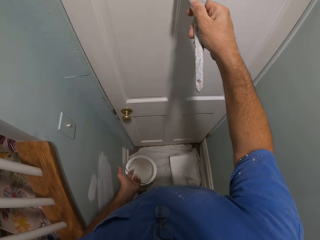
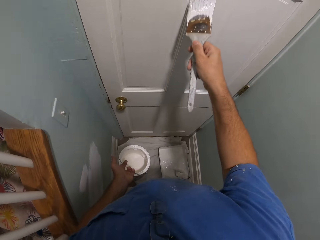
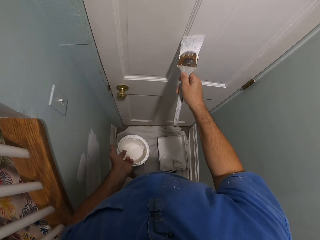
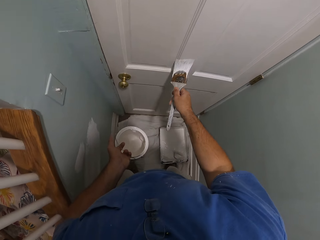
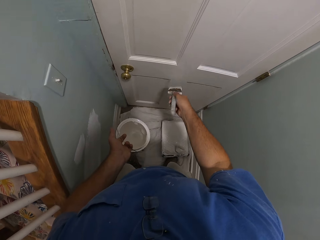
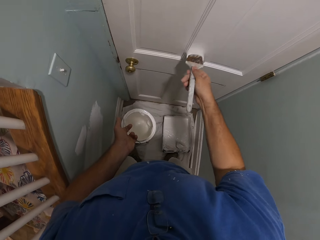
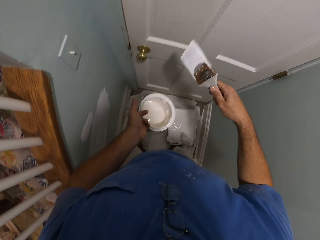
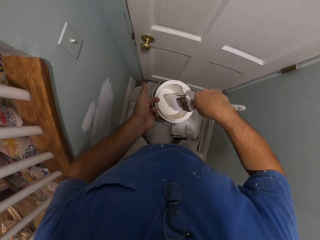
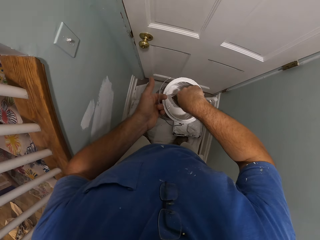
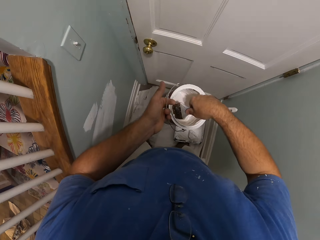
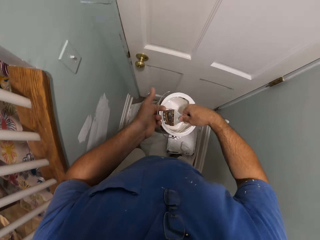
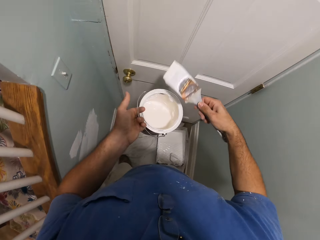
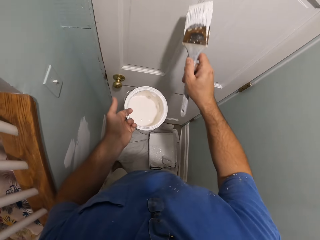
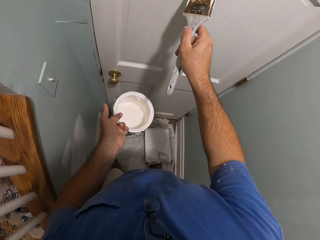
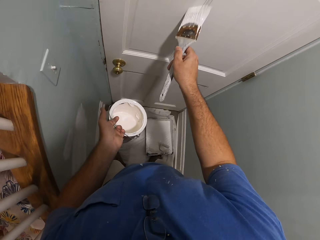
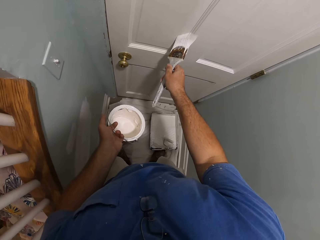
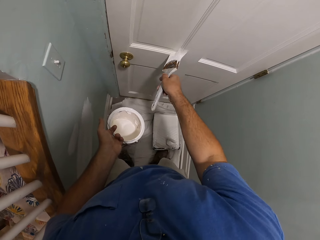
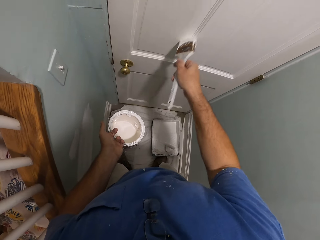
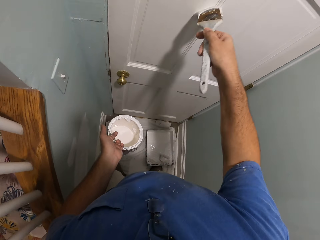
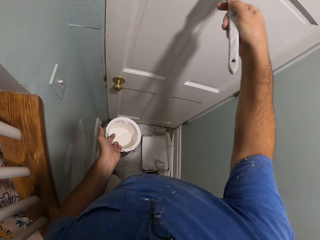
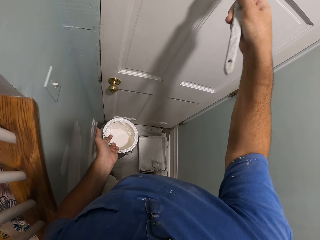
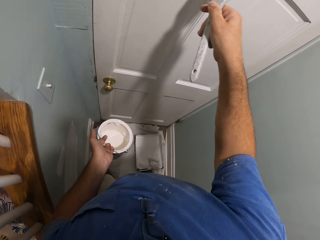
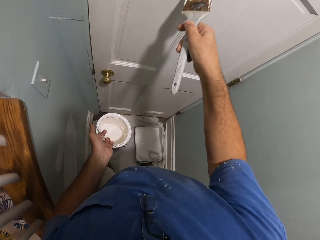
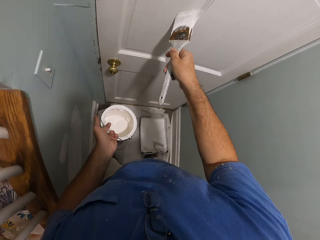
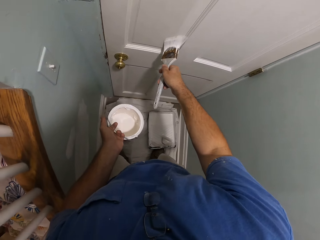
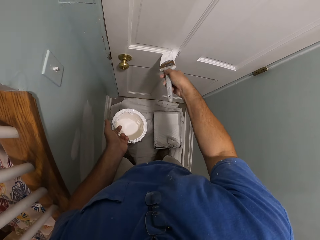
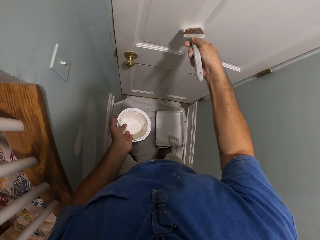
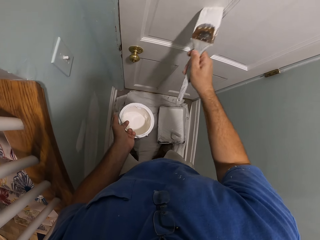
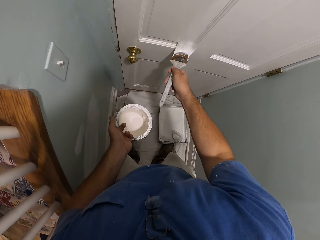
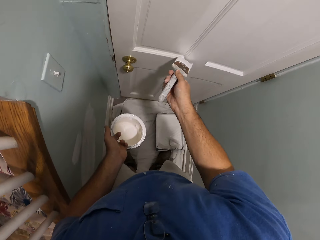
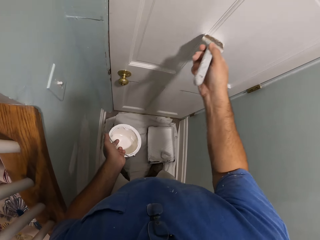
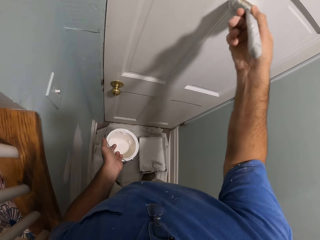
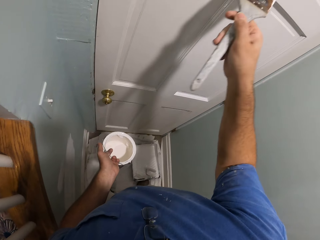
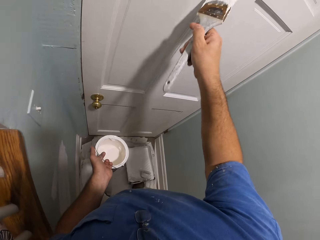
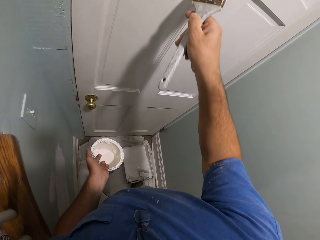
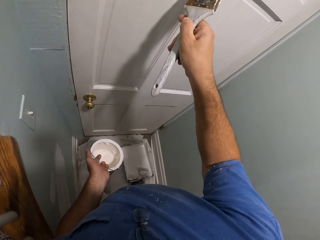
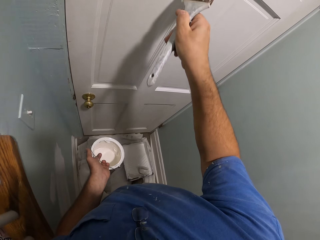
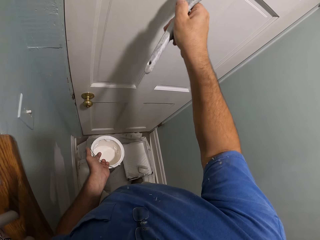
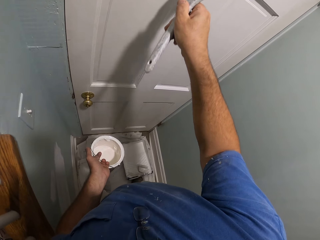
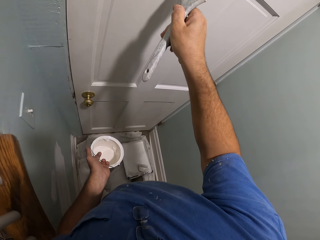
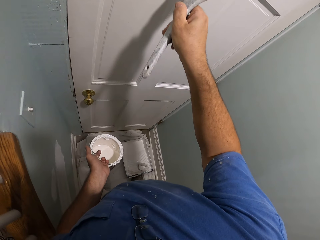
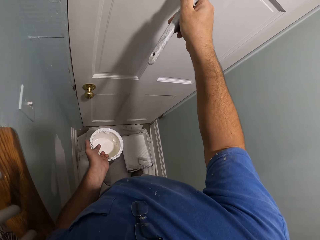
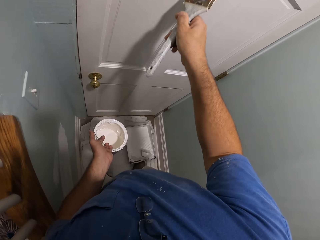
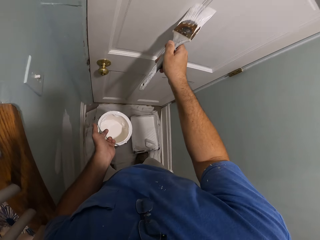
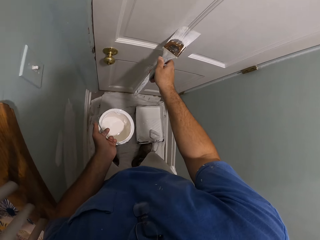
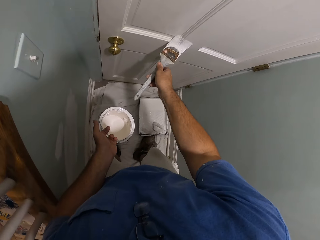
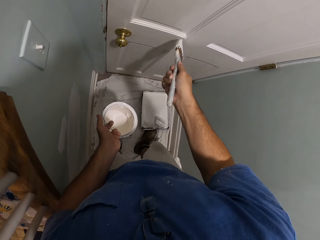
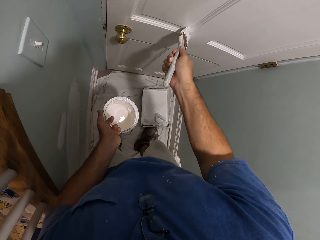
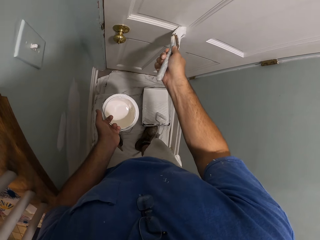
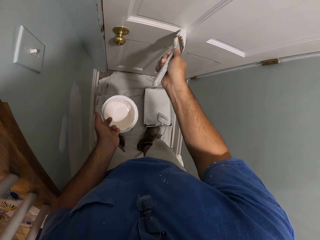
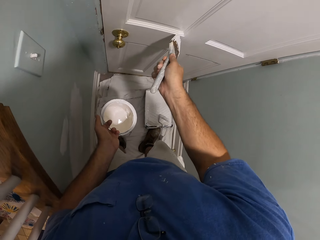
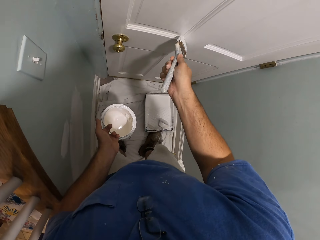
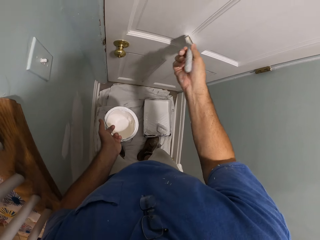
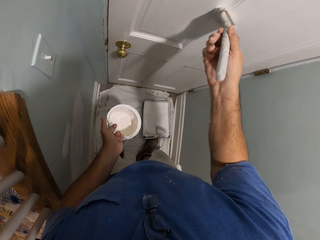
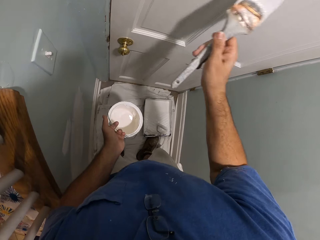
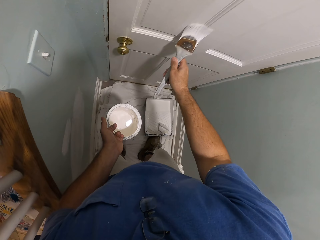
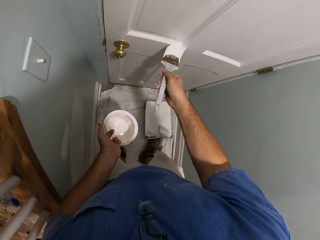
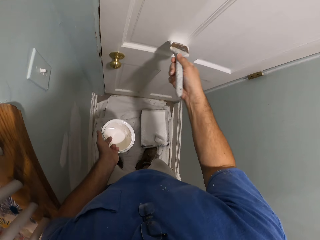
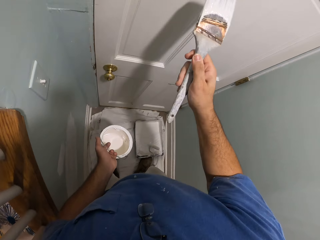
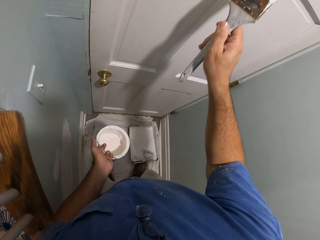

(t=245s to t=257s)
The camera wearer dips the paintbrush into the paint container. They remove the paintbrush from the paint container. They paint the door with the brush.

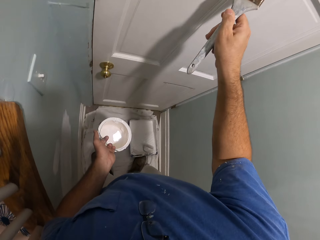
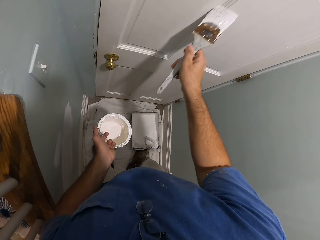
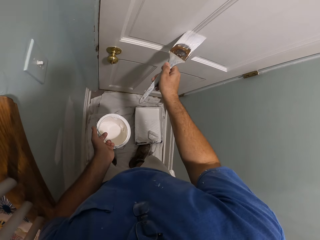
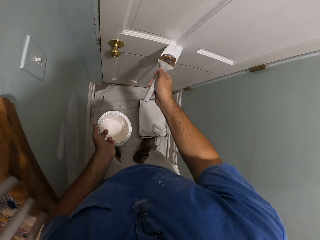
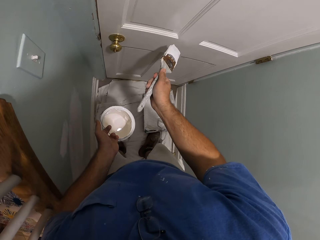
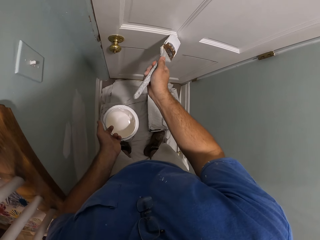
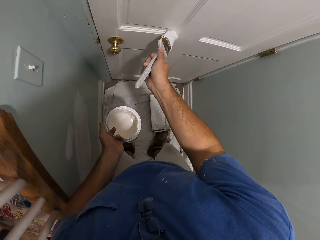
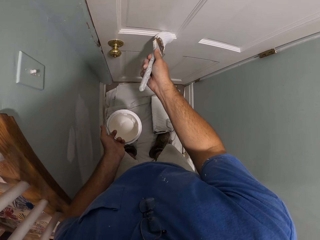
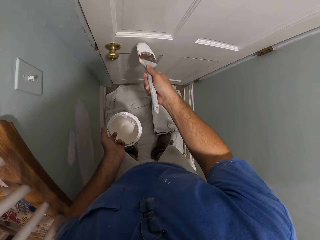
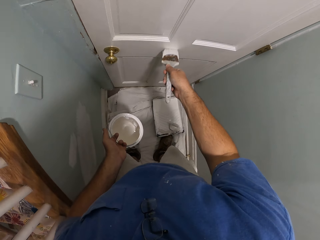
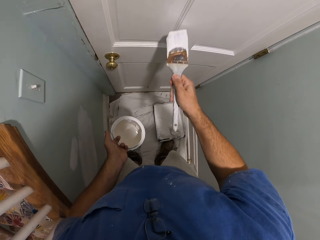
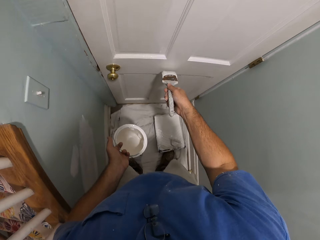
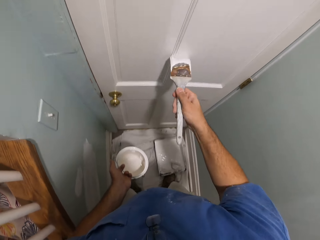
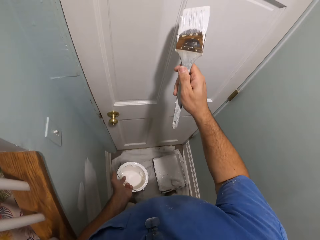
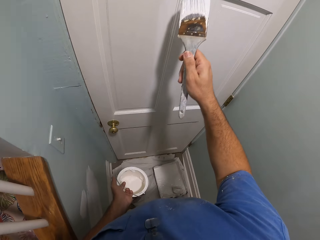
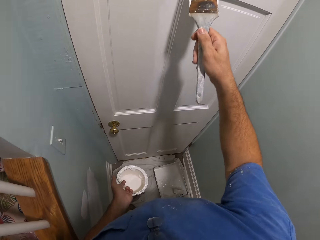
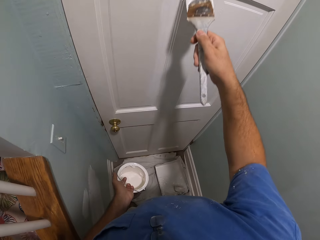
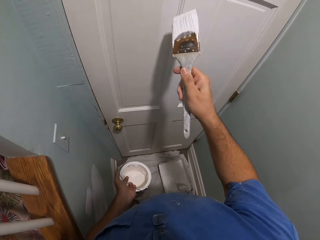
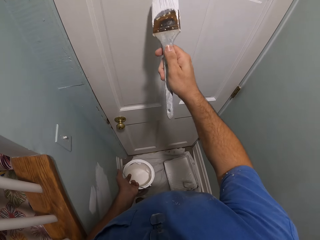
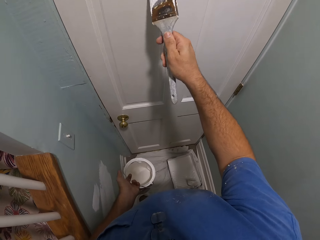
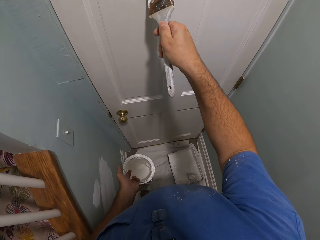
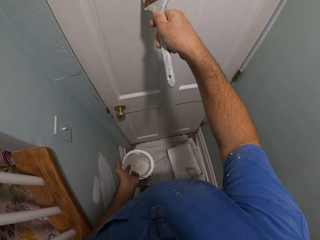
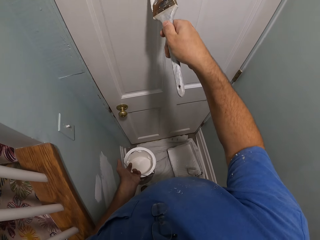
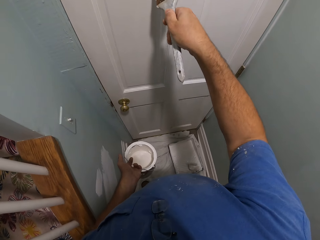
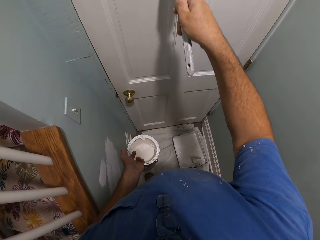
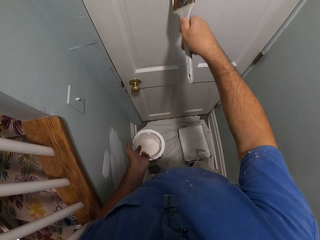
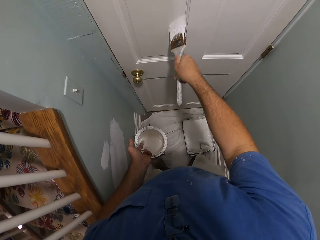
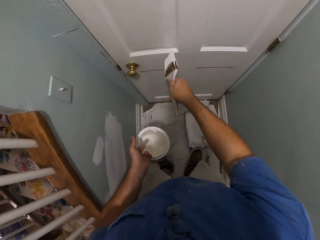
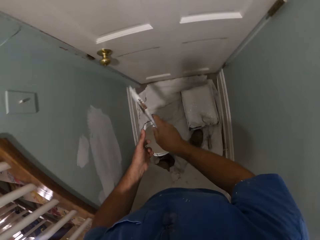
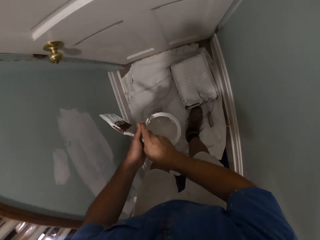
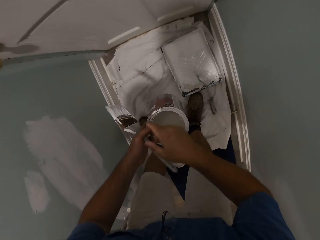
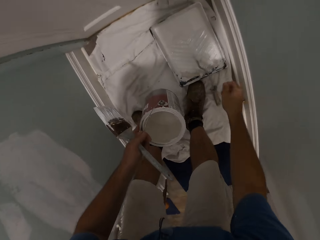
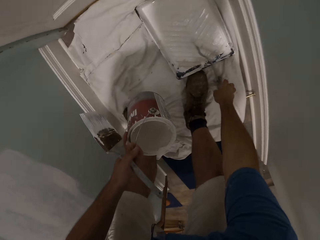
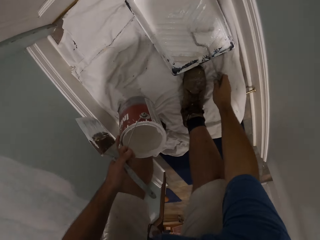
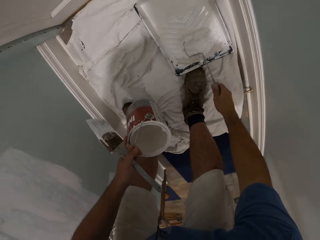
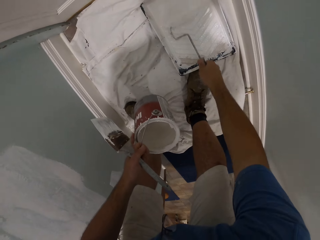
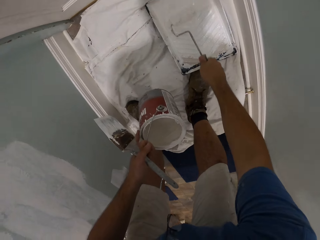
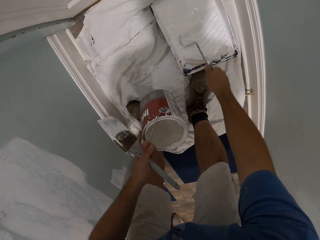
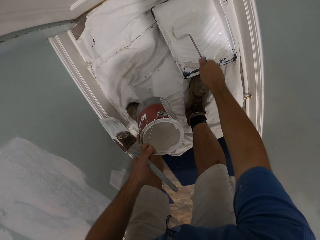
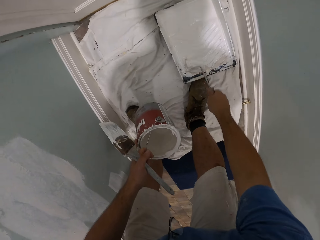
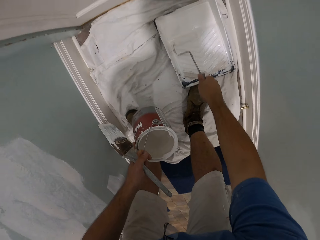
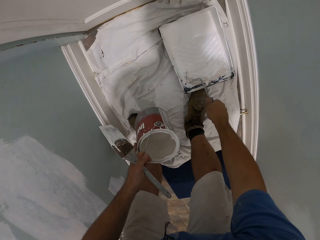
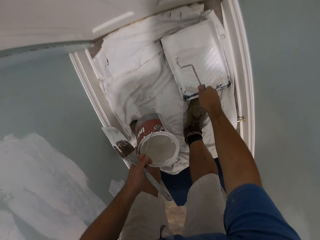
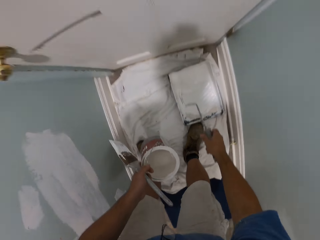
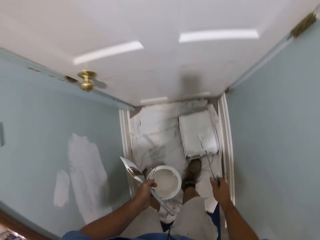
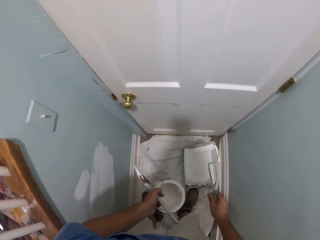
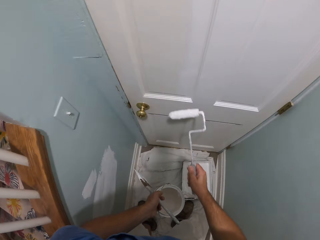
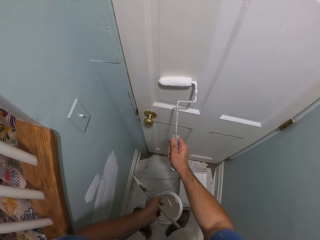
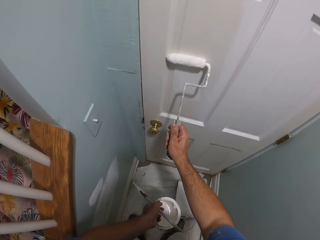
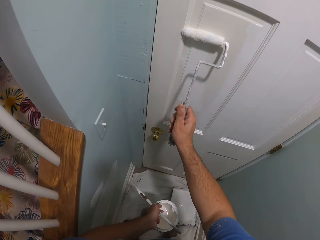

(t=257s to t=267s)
The camera wearer passes the paintbrush from his right hand to his left hand. He picks the paint roller from the paint roller tray. He rolls the paint roller against the paint inside the paint roller tray. He raises the paint roller.
